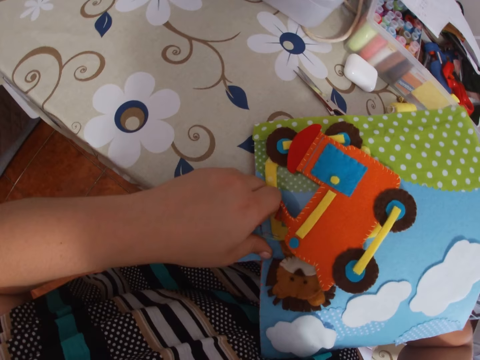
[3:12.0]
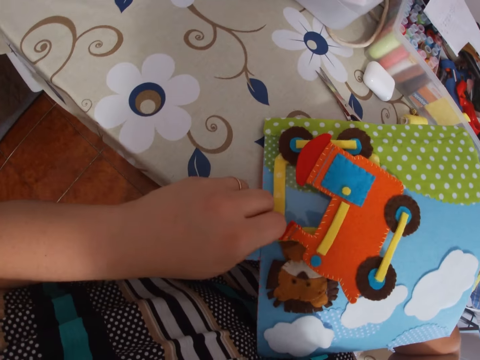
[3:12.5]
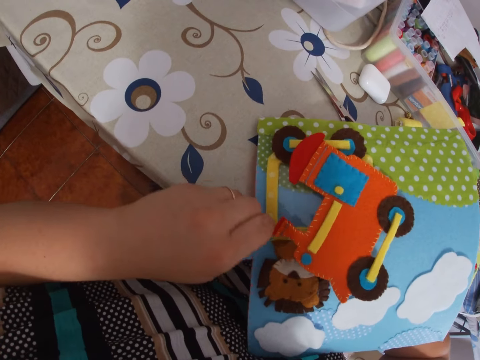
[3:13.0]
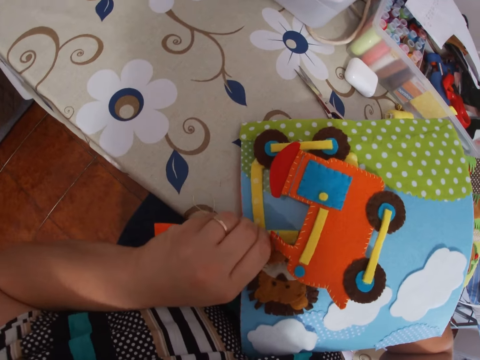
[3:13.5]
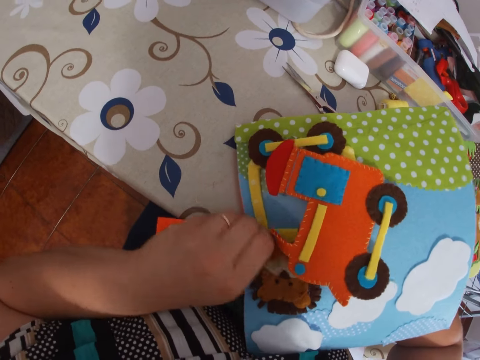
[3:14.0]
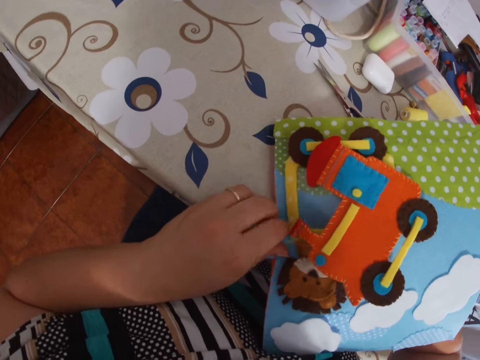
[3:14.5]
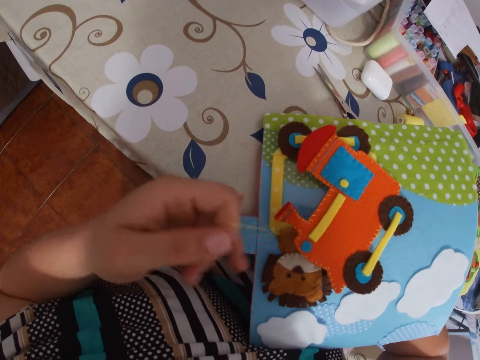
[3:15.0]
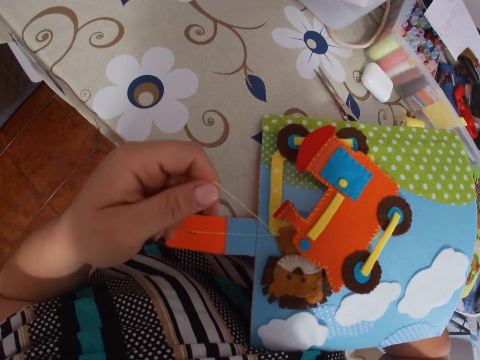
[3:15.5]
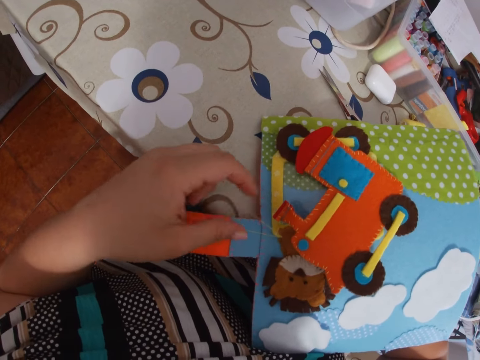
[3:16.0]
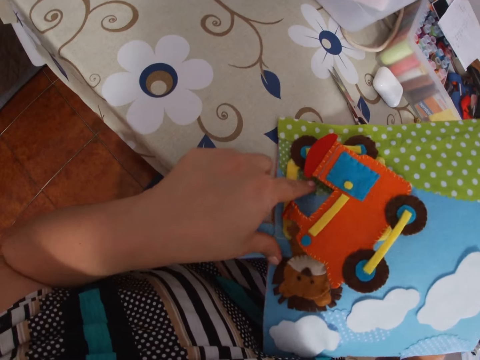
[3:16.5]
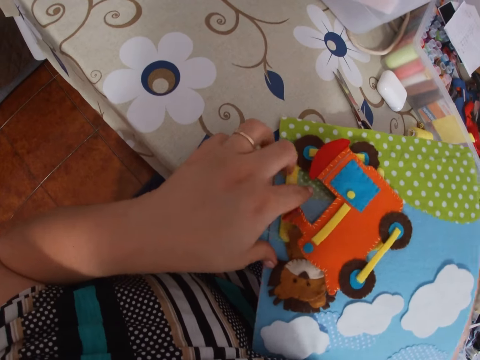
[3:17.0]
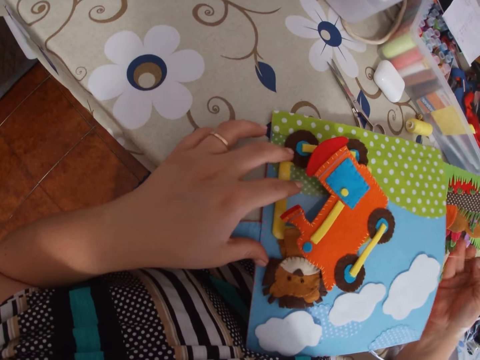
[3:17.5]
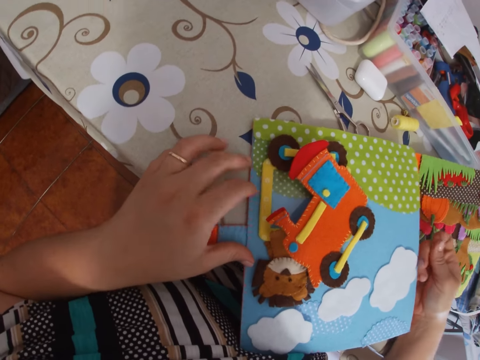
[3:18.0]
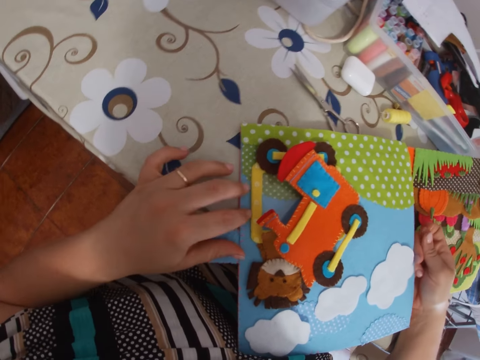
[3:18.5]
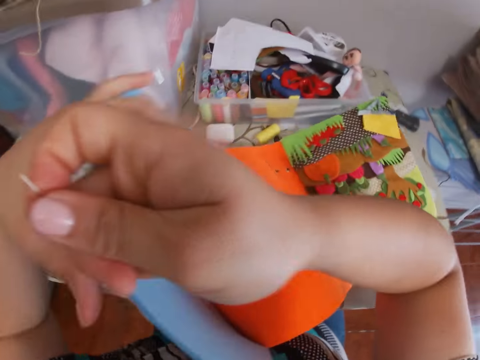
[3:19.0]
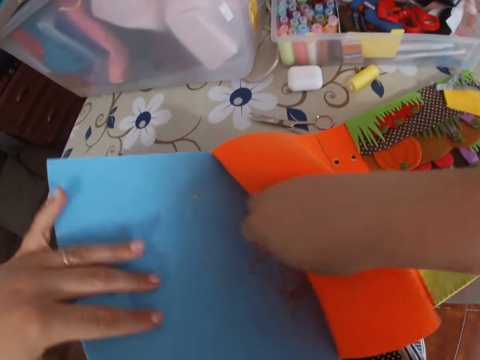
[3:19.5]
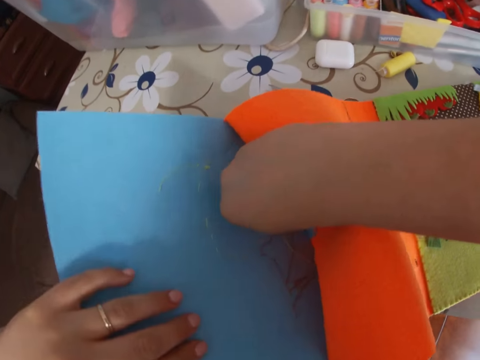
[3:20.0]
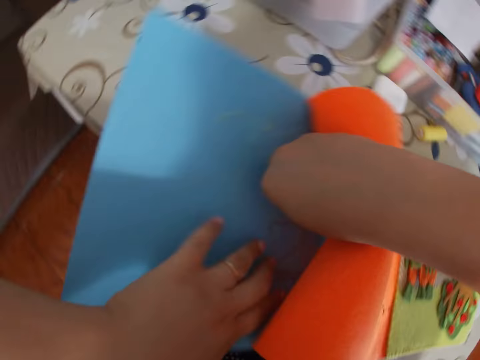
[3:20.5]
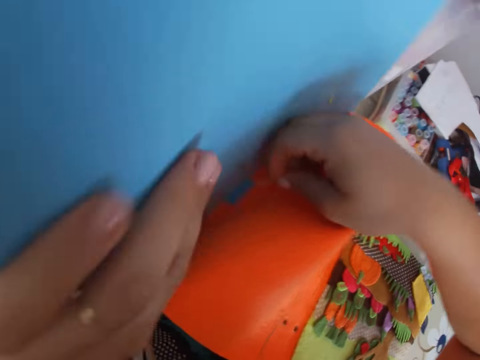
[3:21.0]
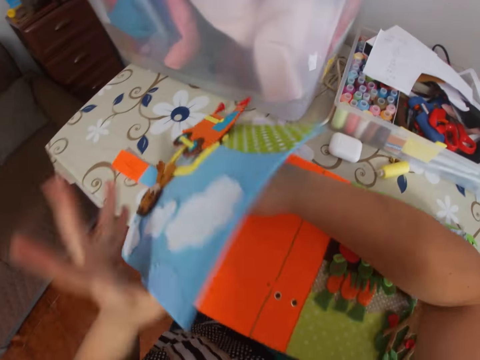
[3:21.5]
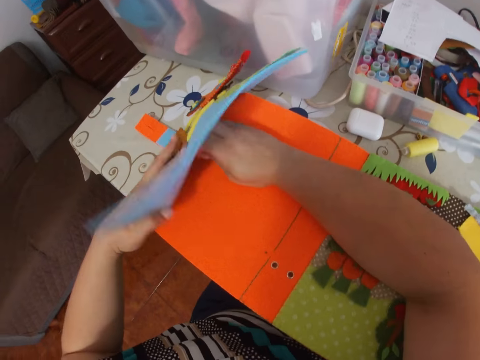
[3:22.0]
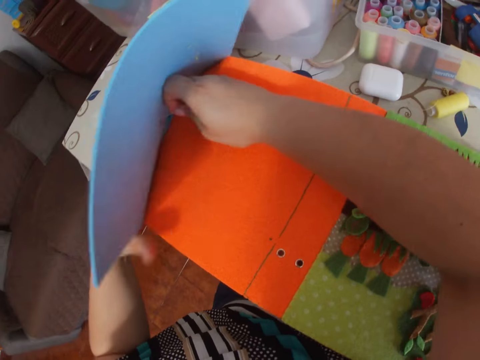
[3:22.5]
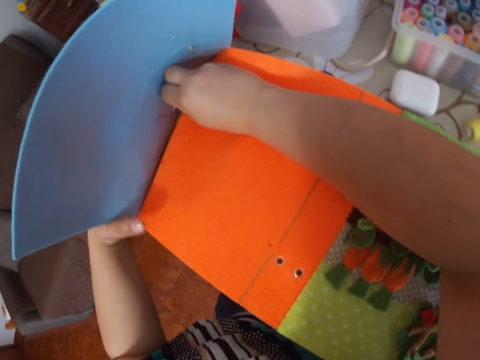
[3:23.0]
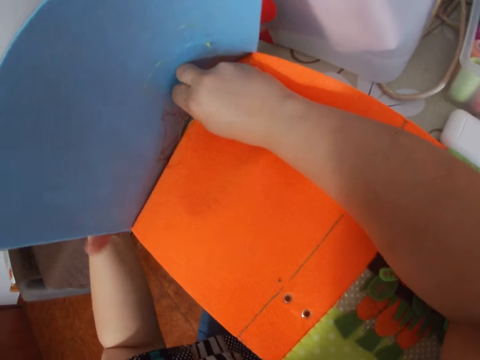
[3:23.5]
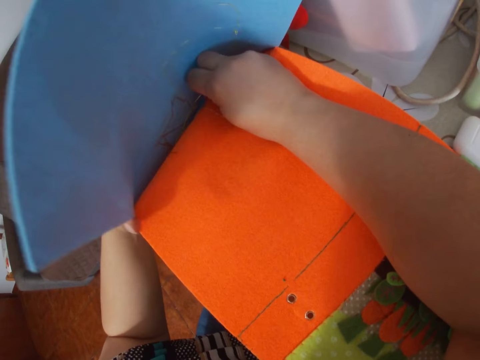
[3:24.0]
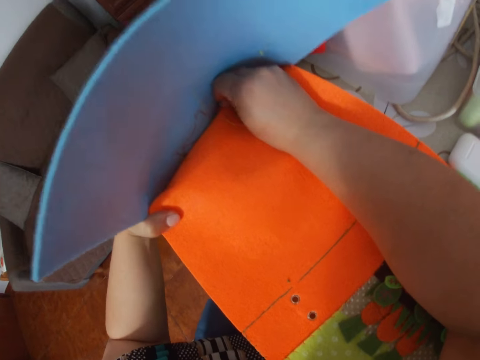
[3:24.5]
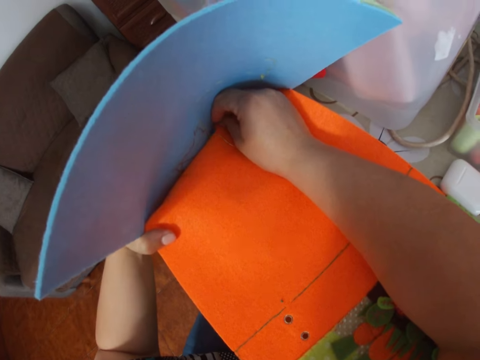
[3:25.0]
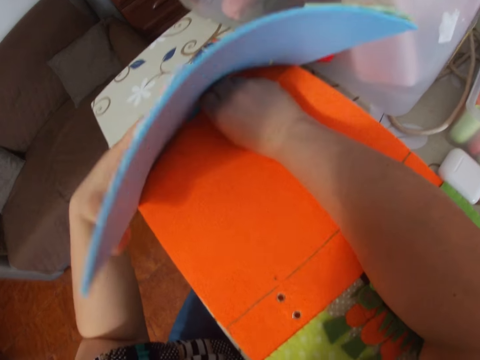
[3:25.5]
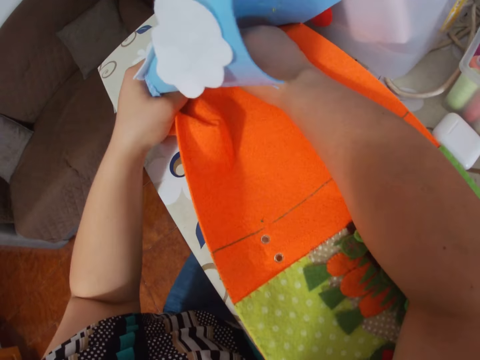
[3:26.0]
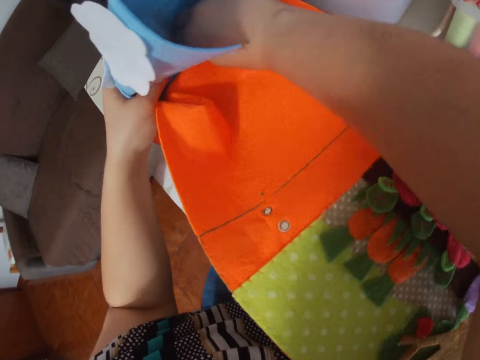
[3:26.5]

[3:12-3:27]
The camera wearer pulls the thread with her left hand. She holds the thread with her right hand. She pulls the needle. She turns the page of the book. She sews the pattern to the book with the needle.

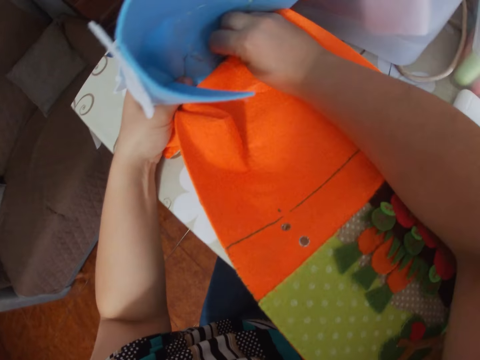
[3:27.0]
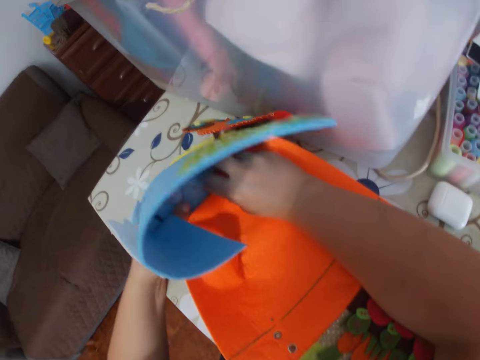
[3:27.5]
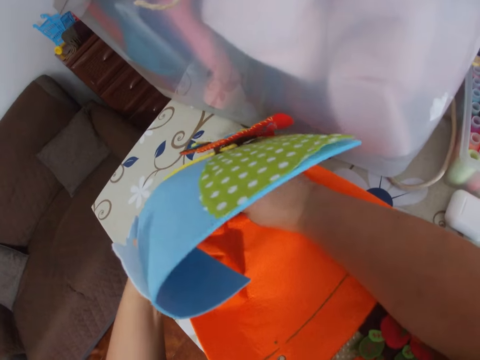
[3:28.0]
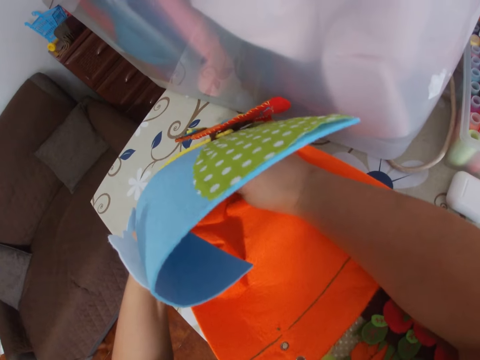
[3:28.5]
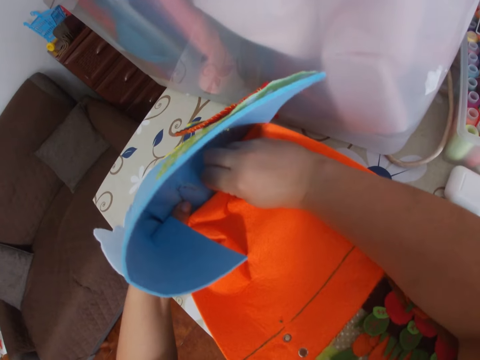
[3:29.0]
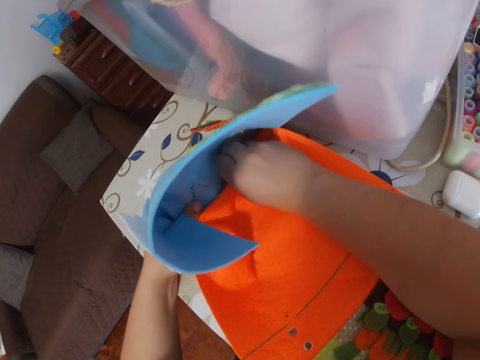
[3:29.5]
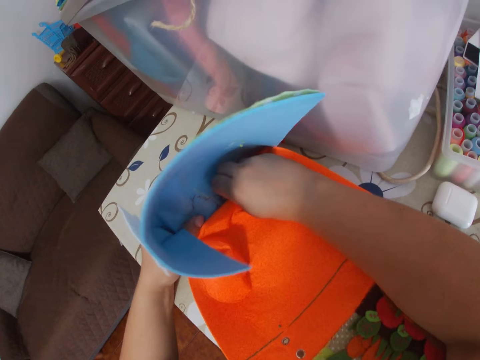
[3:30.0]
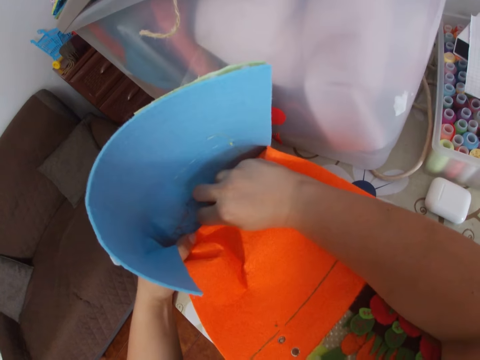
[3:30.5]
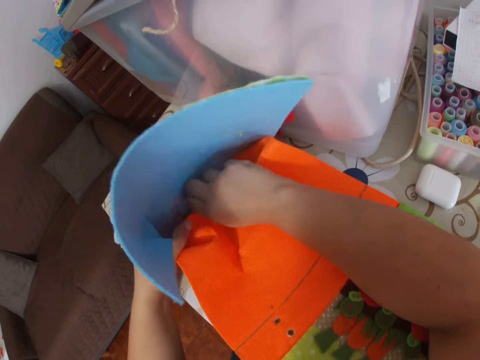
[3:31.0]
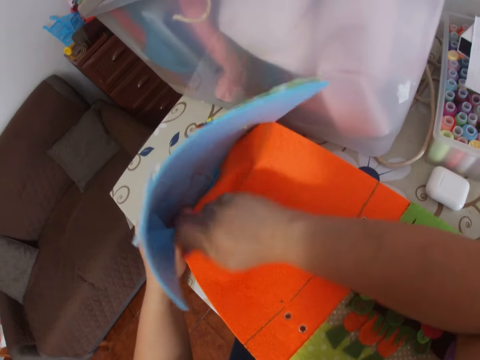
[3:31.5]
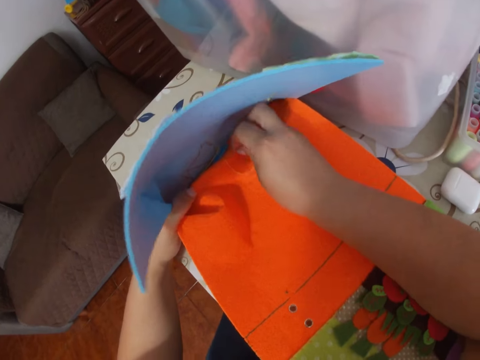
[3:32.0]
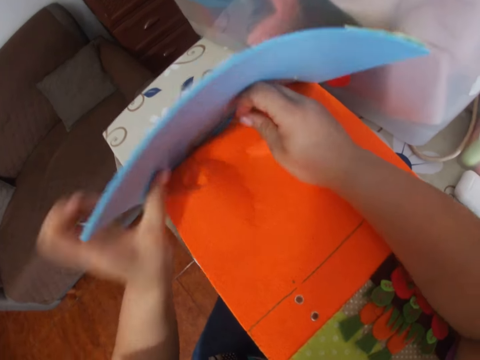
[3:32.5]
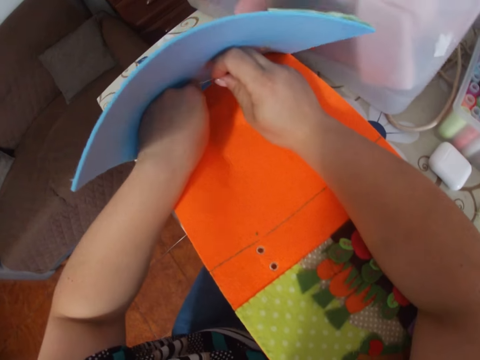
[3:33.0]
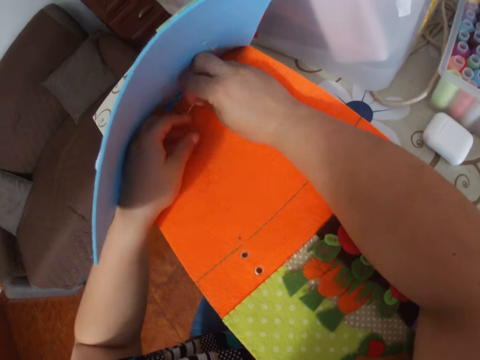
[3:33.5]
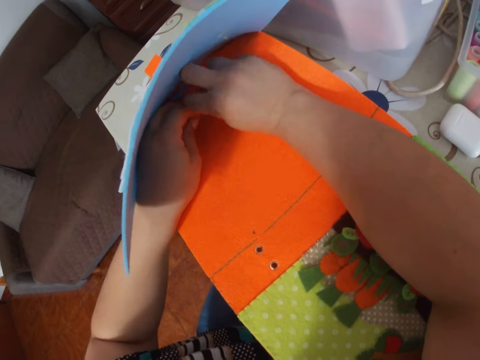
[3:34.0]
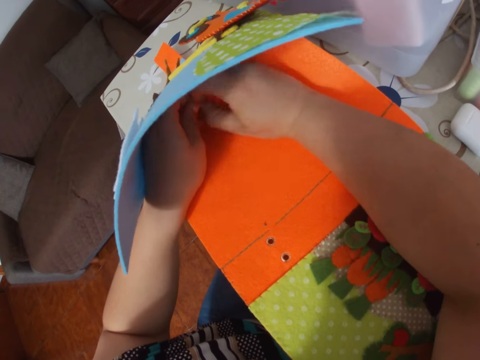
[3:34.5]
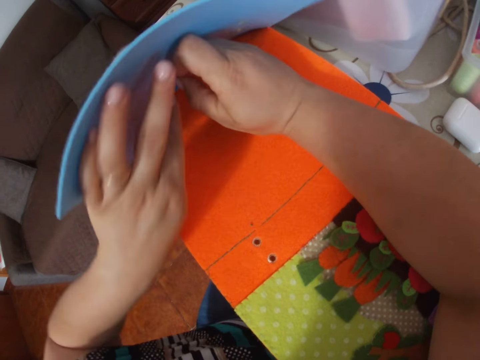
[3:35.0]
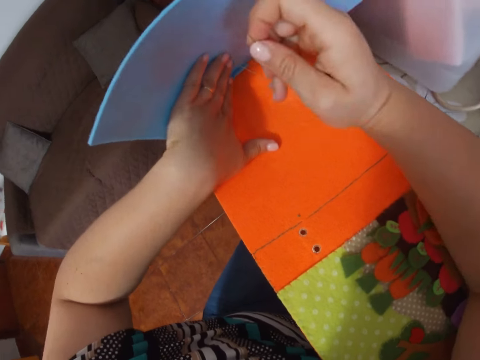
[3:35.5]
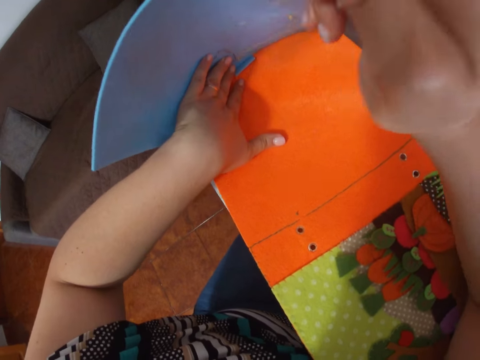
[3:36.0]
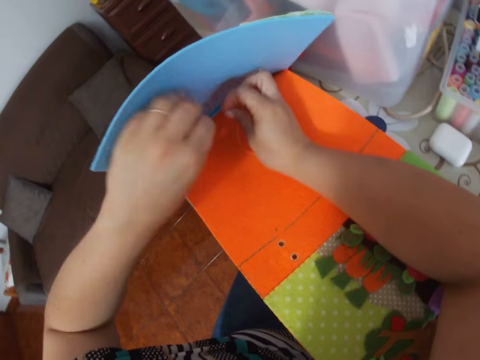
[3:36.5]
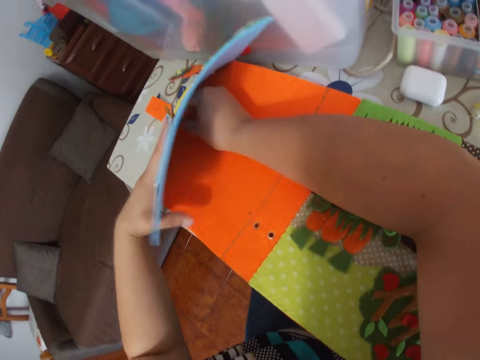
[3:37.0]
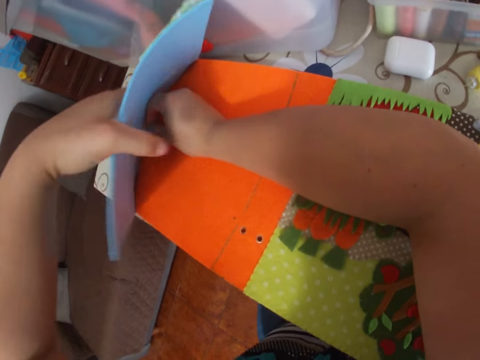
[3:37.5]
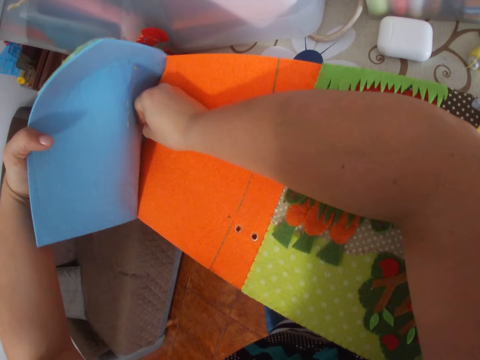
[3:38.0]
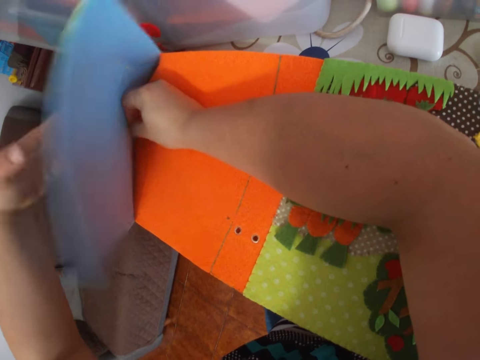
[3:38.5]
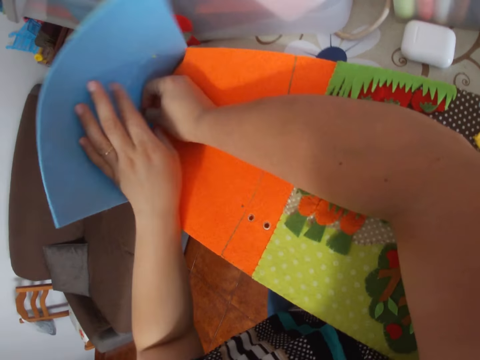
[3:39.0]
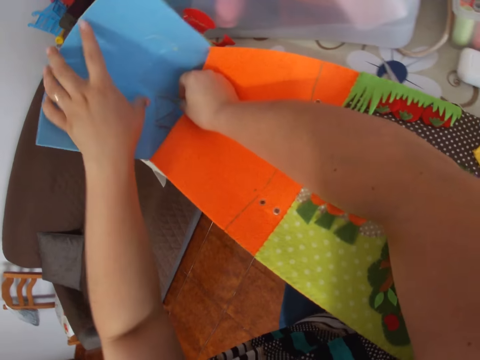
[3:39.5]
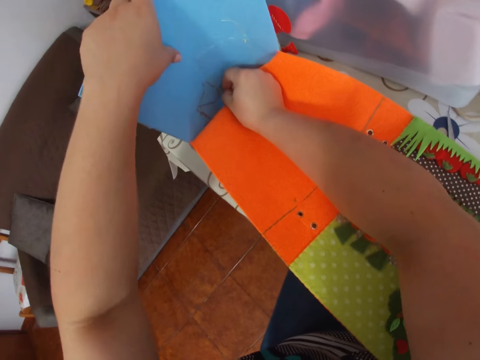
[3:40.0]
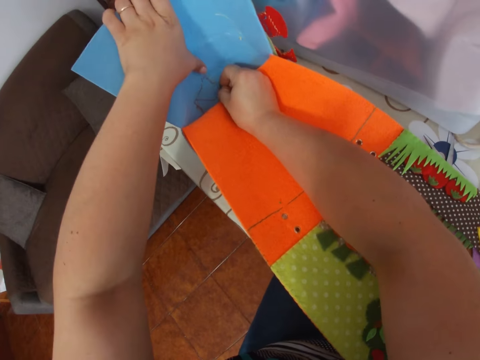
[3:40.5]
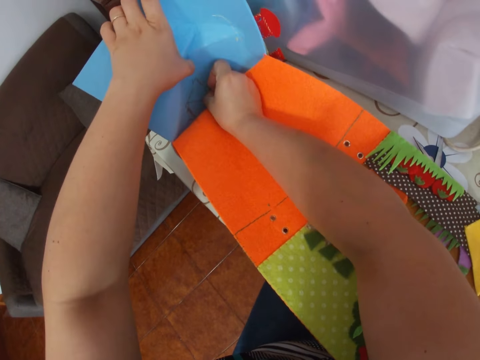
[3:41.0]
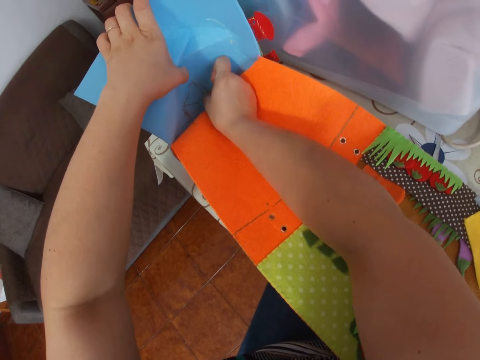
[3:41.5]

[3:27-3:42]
The camera wearer pulls the needle. They sew the pattern to the book.
